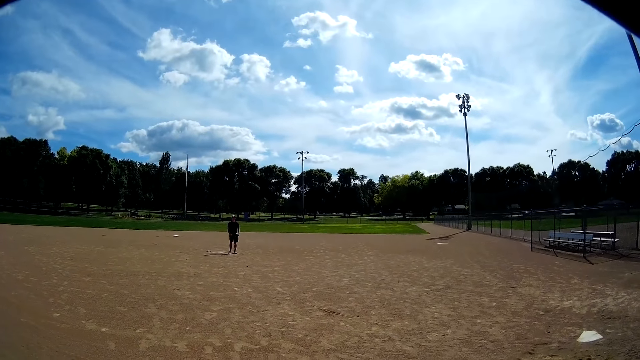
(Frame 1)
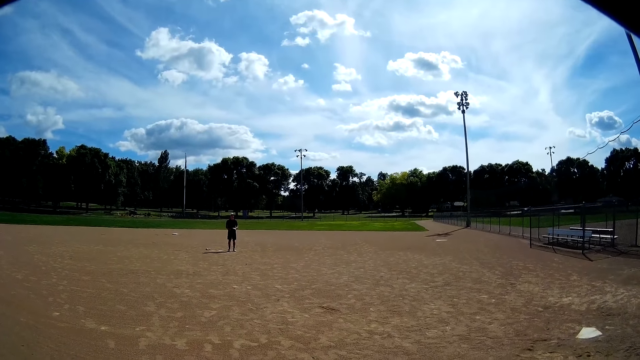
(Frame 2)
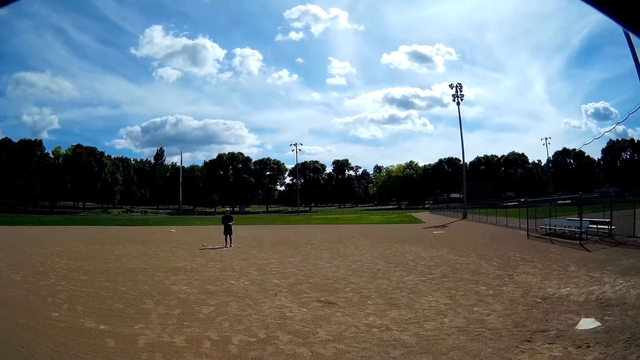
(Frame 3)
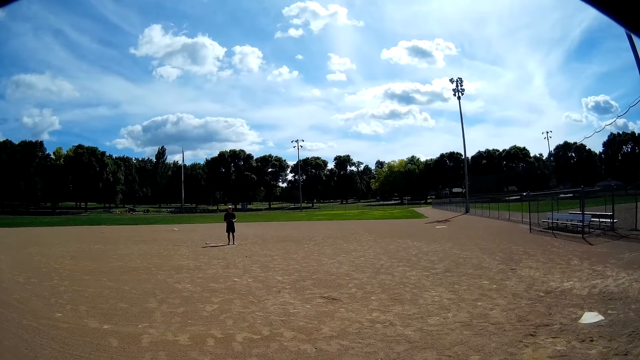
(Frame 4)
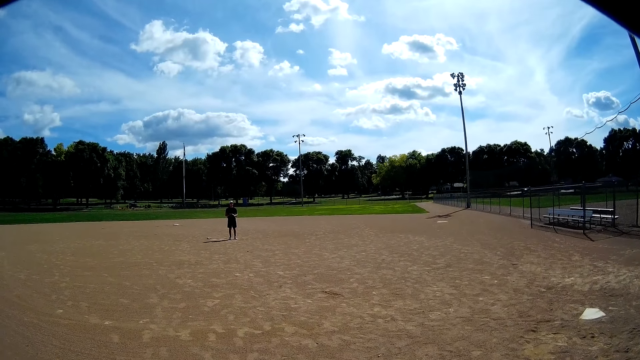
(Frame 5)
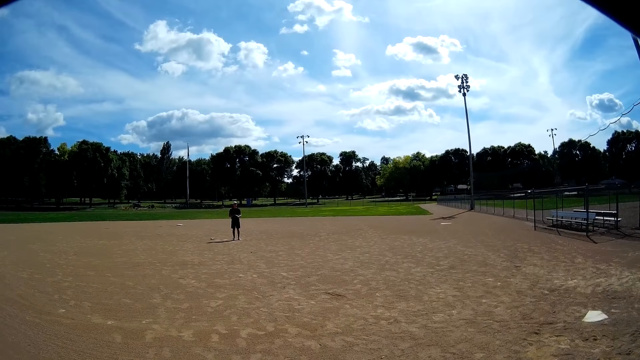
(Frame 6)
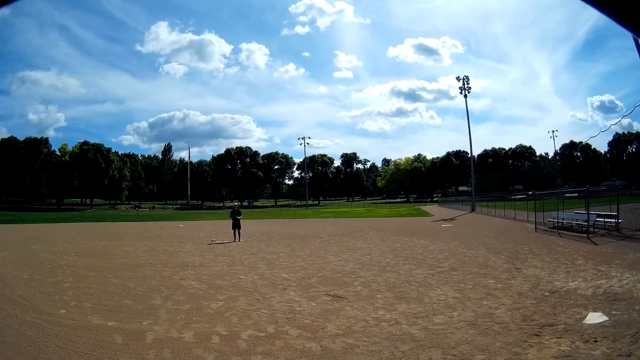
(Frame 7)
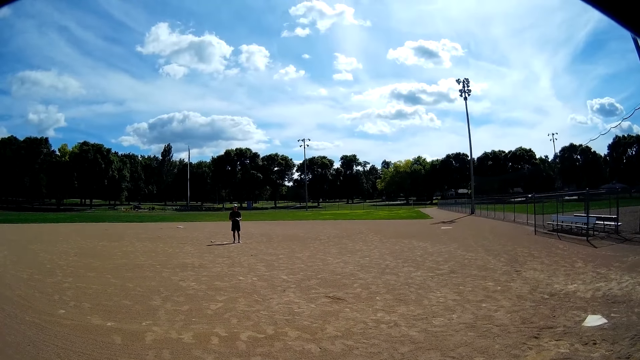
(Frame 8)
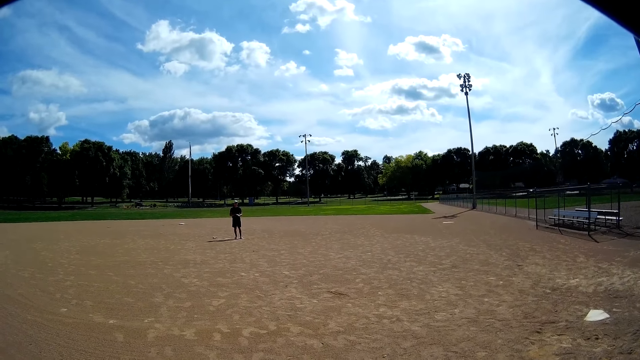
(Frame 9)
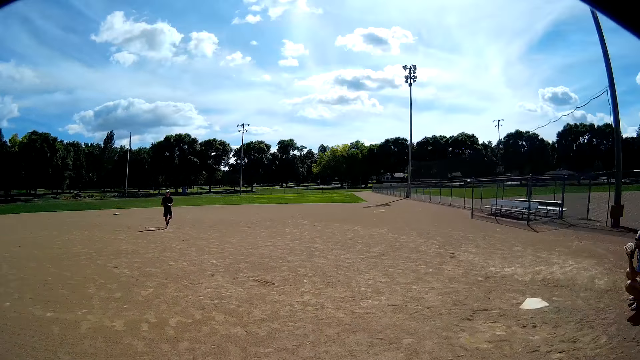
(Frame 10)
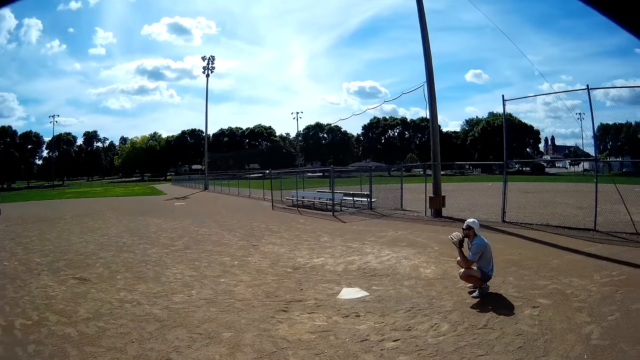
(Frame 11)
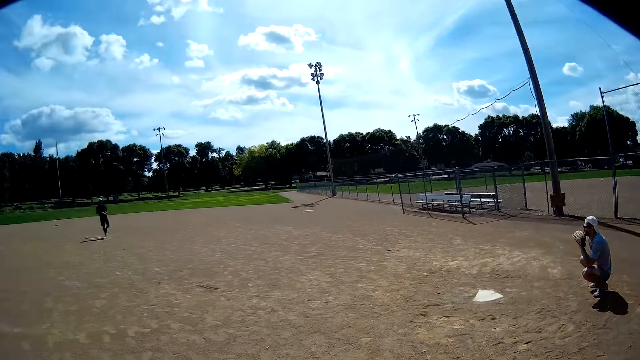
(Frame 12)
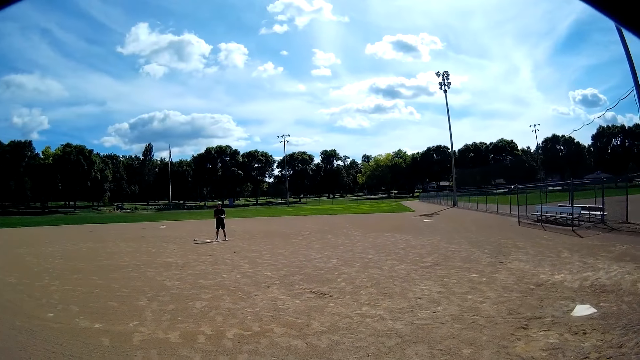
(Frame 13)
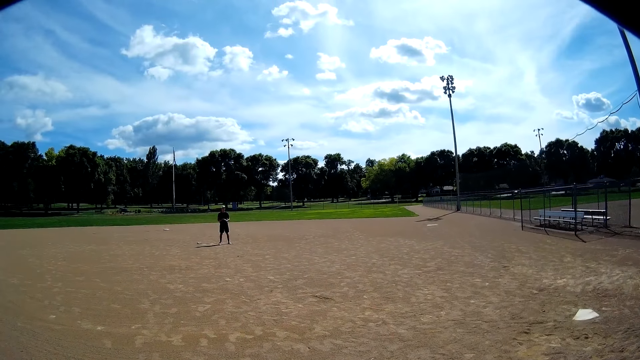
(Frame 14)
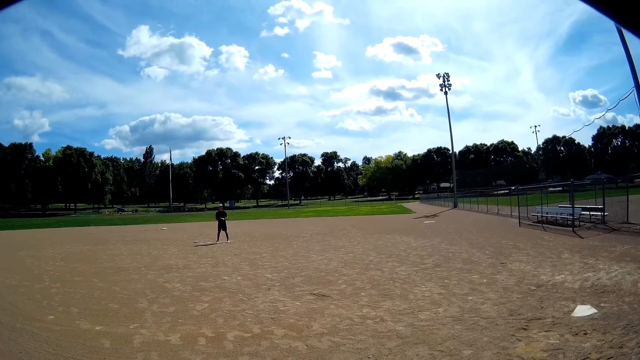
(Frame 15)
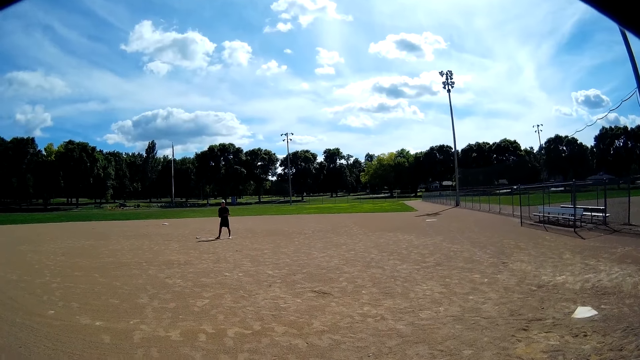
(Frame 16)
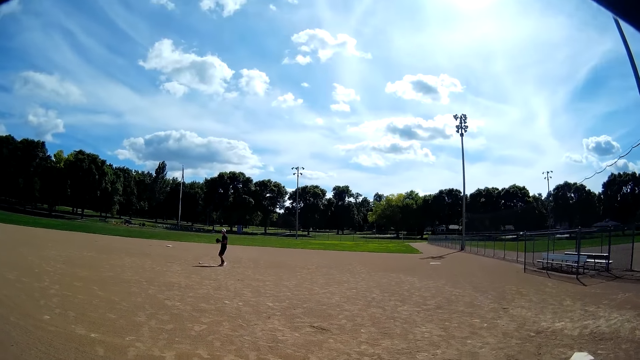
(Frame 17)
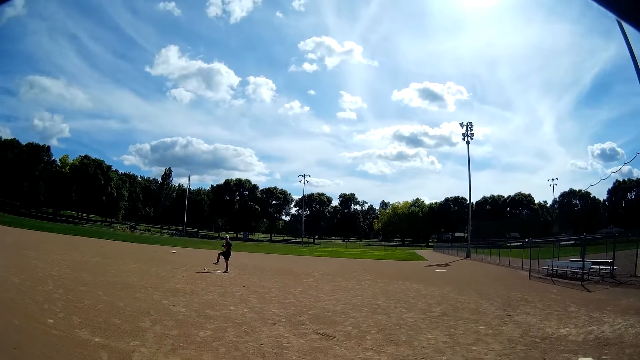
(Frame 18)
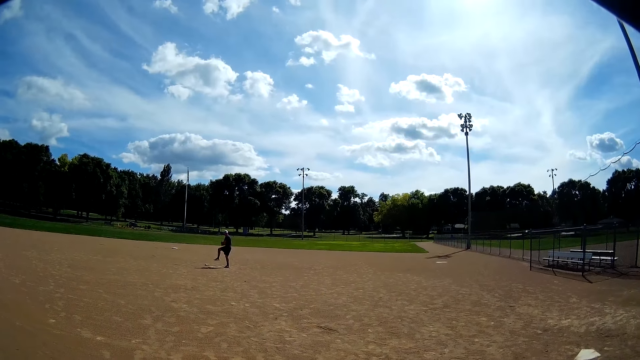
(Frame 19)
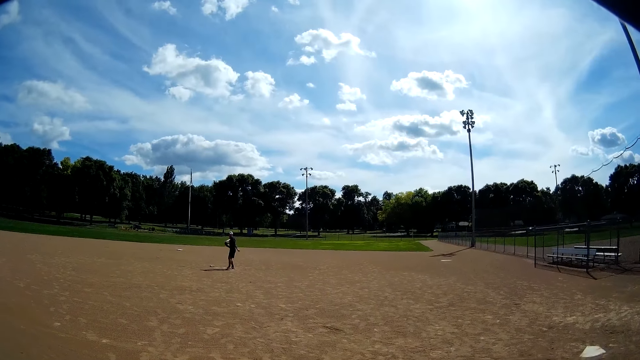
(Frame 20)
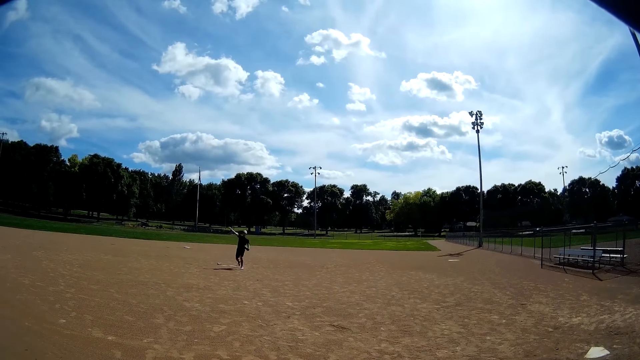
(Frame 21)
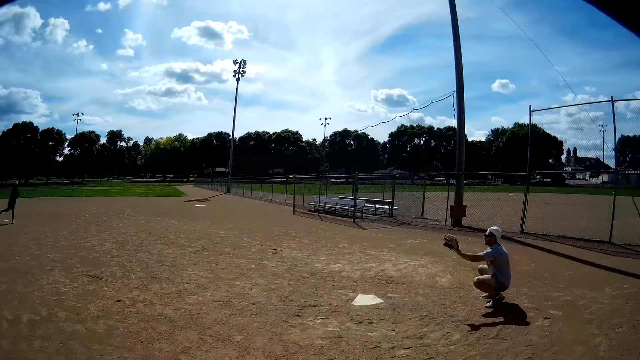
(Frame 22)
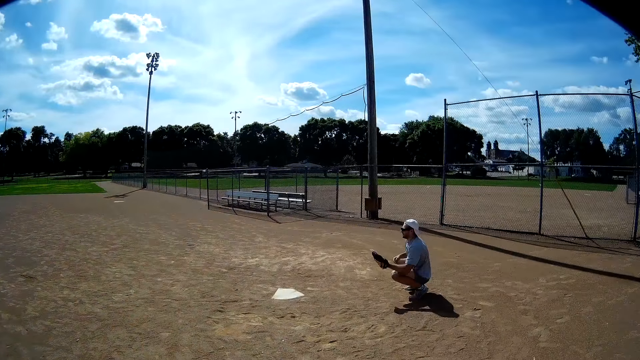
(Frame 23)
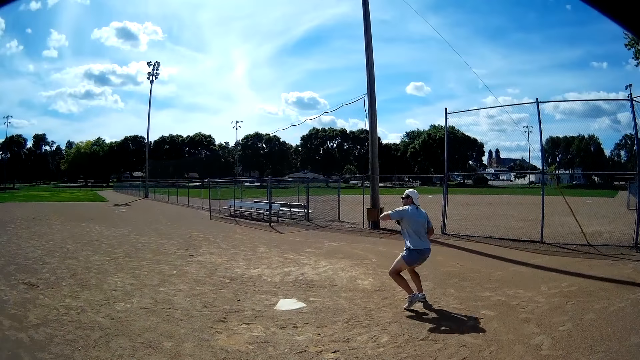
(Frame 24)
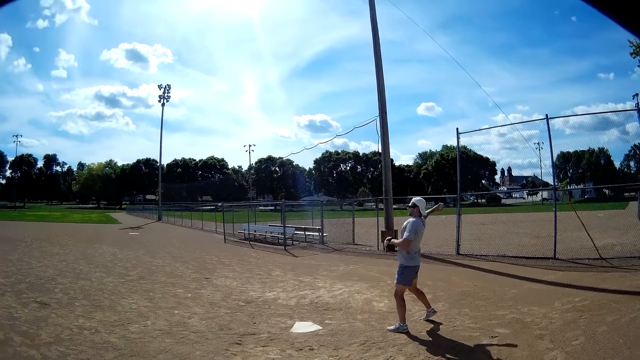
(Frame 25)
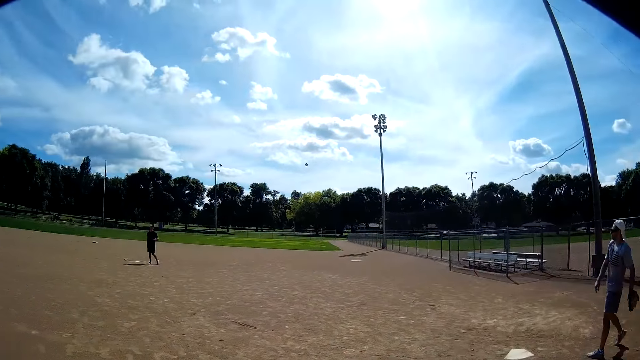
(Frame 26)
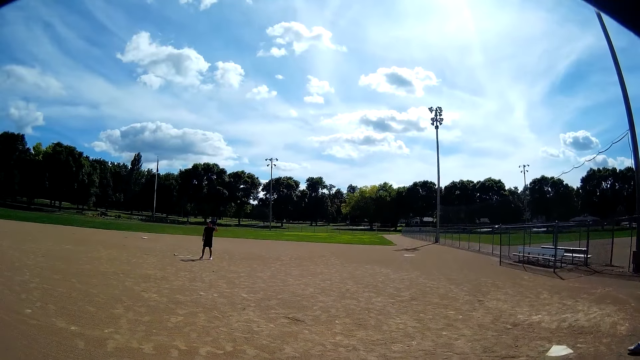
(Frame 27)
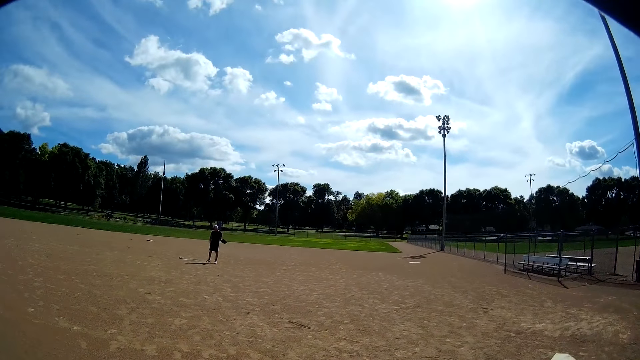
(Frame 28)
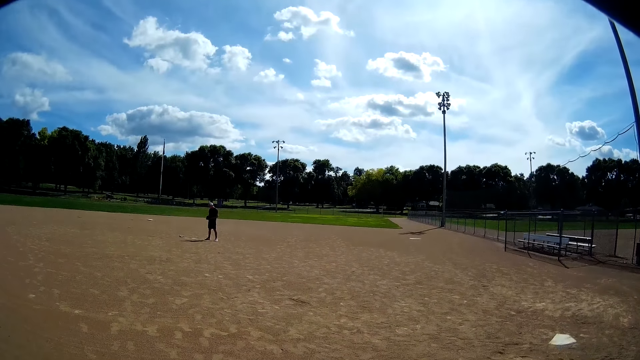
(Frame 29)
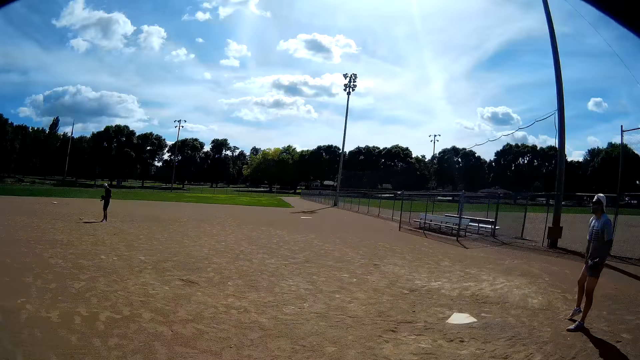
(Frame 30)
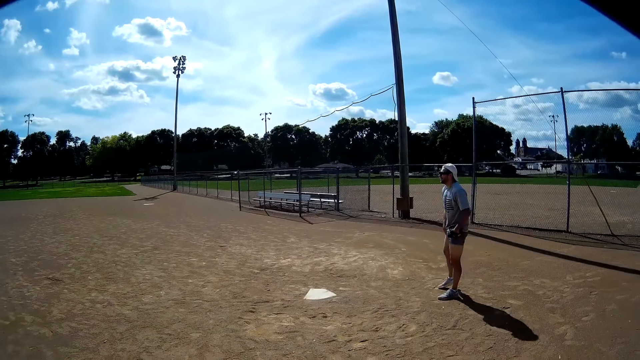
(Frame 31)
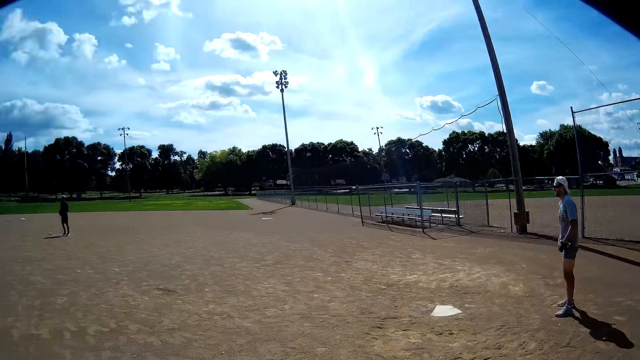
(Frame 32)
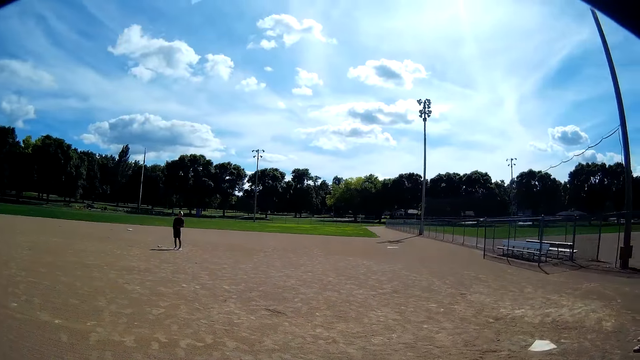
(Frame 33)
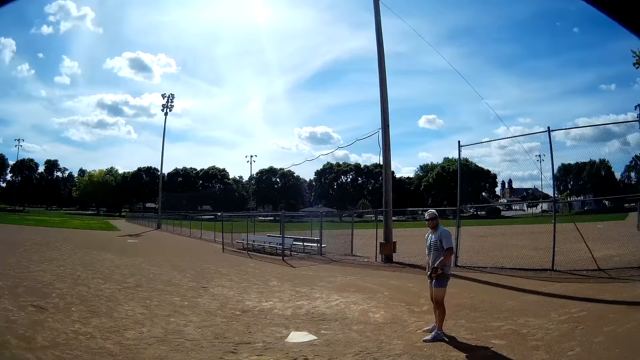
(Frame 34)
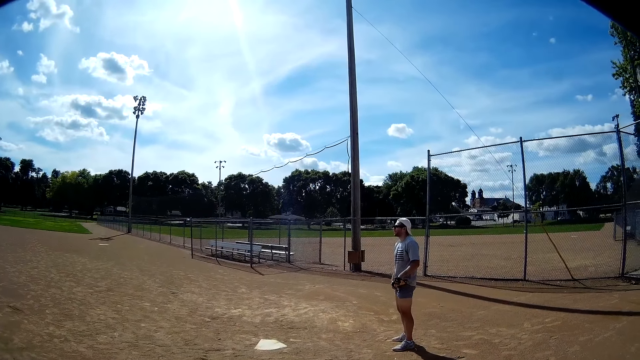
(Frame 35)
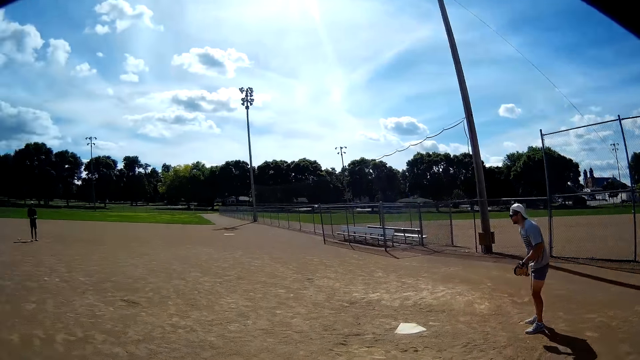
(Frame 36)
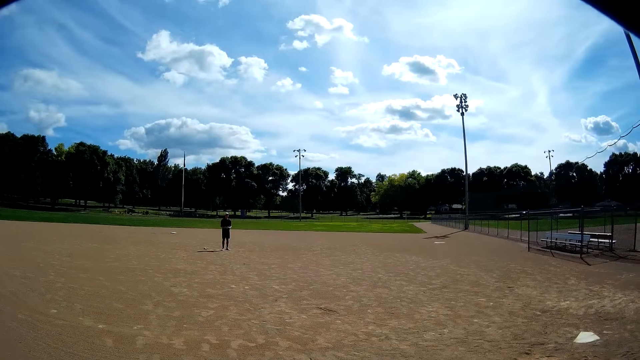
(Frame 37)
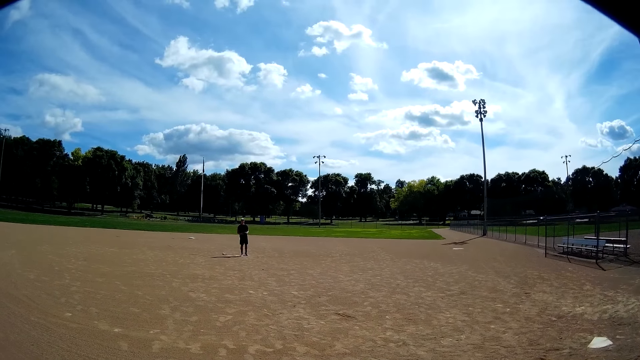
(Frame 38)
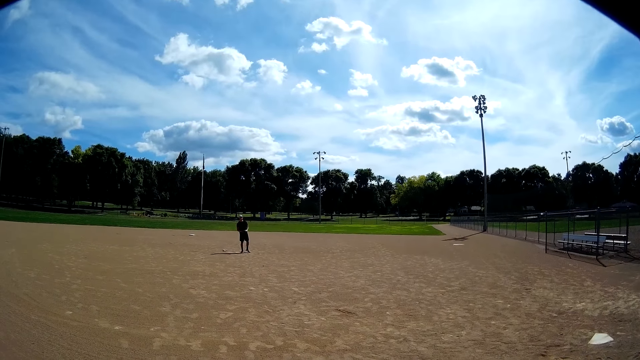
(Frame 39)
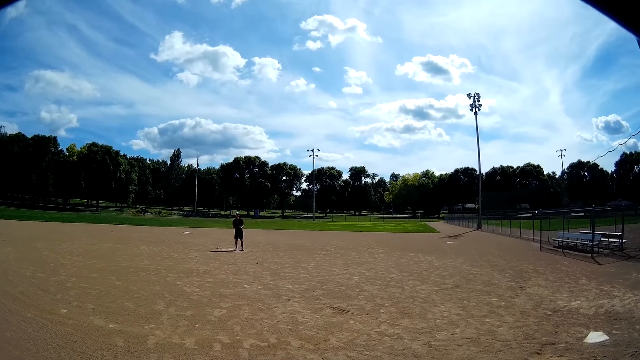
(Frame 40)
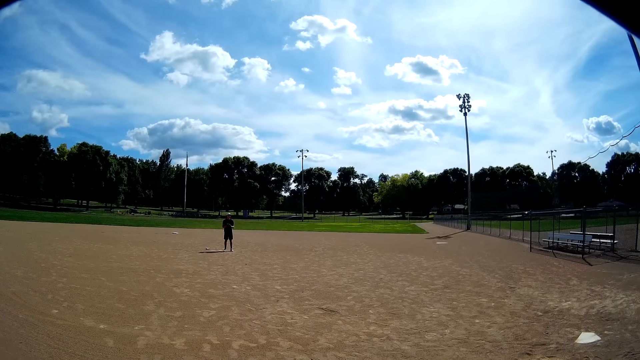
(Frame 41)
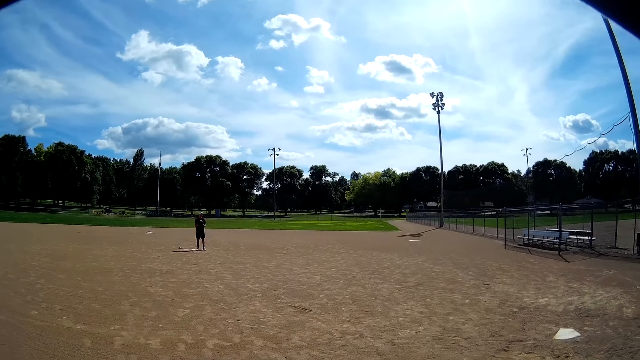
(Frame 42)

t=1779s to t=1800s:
The camera wearer looks at a man and looks at another man. The other man throws the ball to the first man. The first man catches the ball and throws the ball to the other man. The other man catches the ball and holds the ball. The camera wearer interacts with the two men. They look at the first man and look at the other man.
